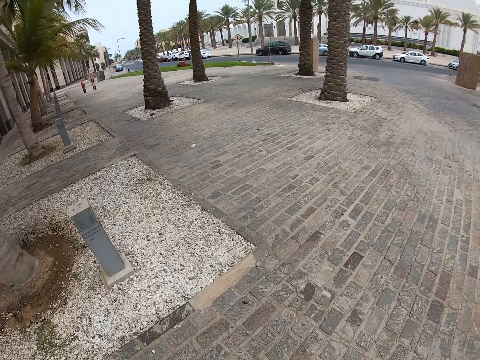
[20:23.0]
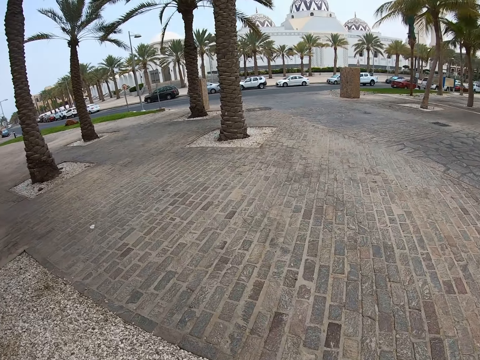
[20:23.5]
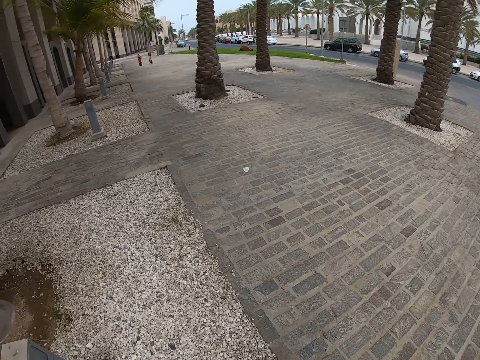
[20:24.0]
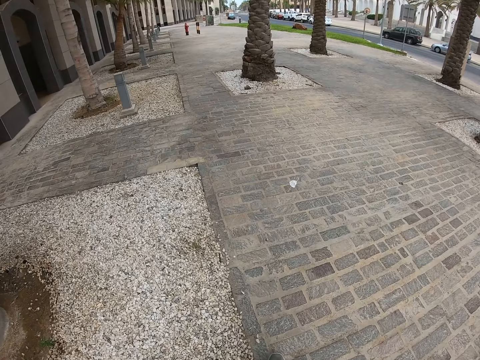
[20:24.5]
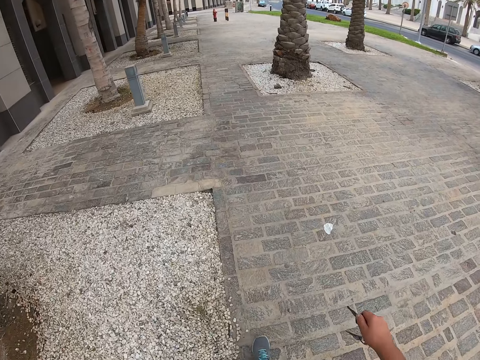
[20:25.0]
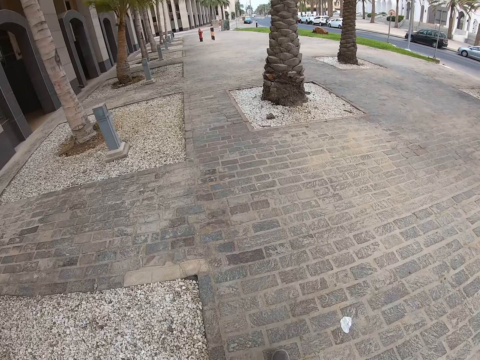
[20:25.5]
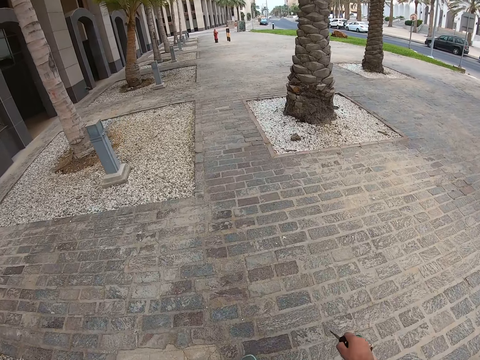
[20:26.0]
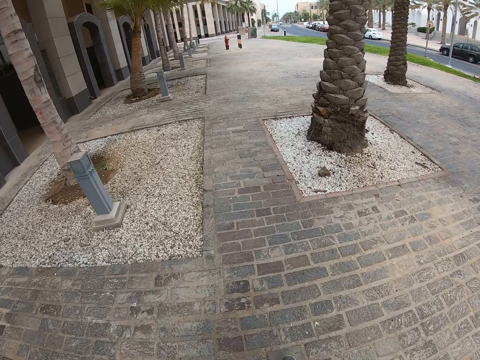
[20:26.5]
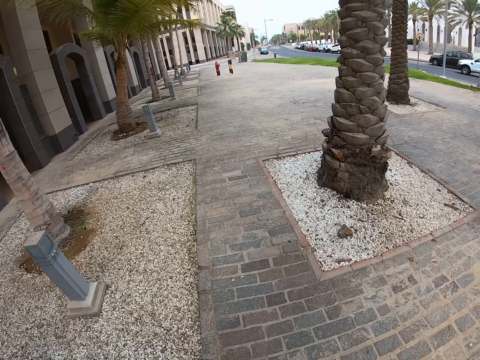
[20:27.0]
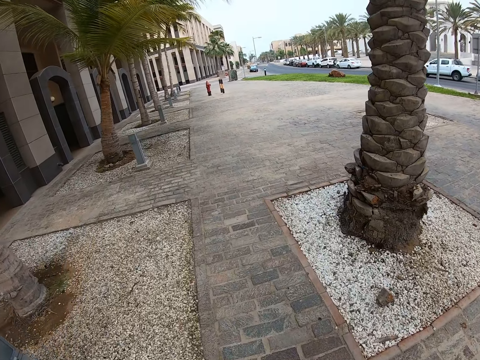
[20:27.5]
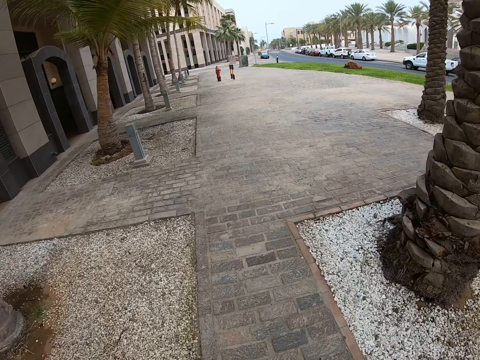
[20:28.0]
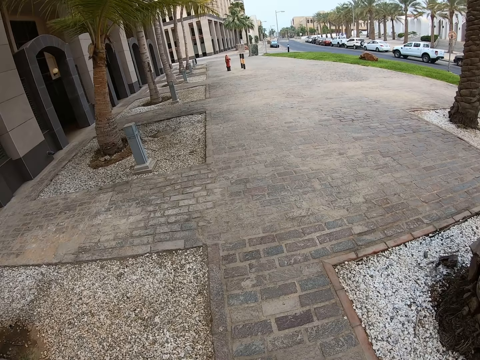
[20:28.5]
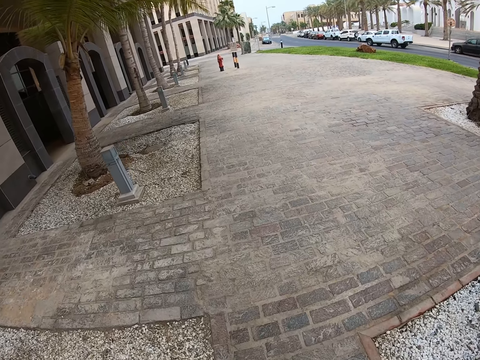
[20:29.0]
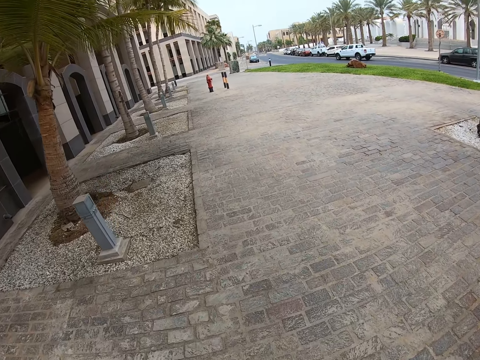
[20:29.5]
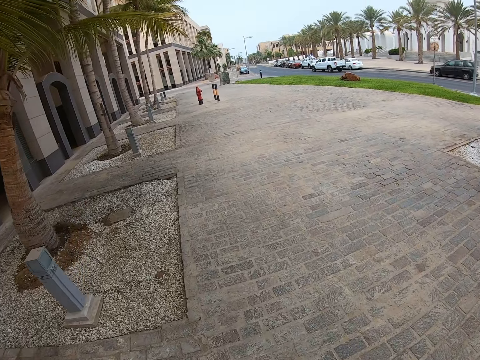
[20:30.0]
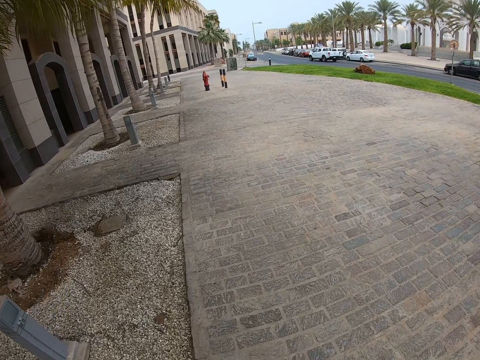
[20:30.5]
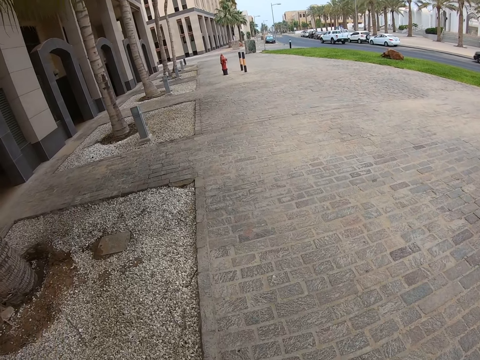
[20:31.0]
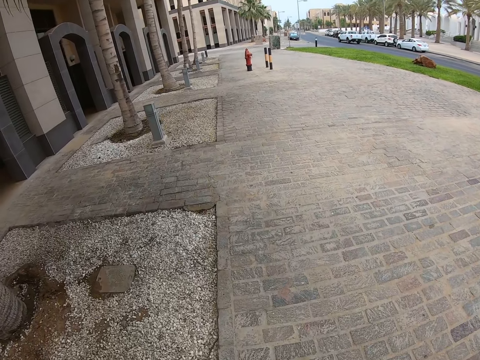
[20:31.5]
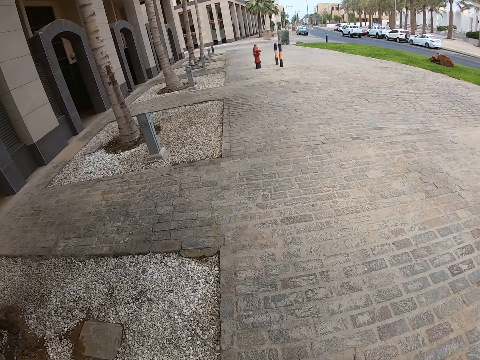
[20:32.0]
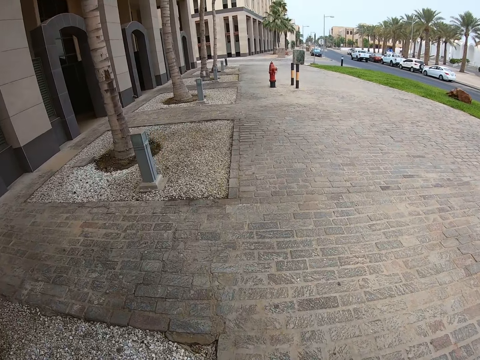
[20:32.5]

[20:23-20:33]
The camera wearer looks around. They swing the right hand with the keys. They walk down the street. They swing the right hand with the keys. They walk down the street.

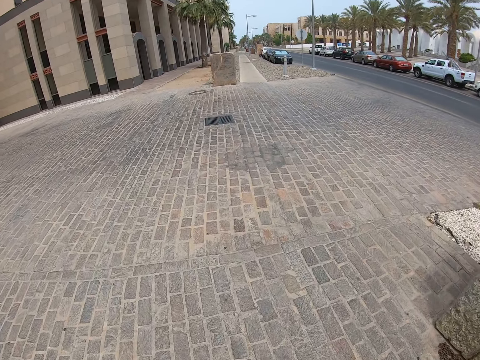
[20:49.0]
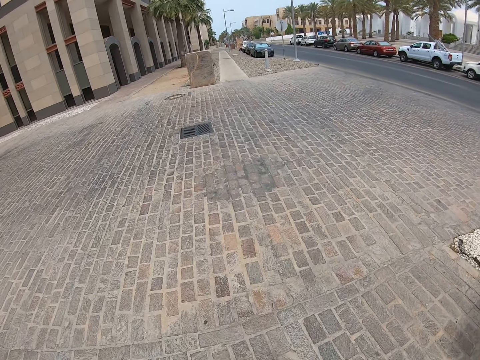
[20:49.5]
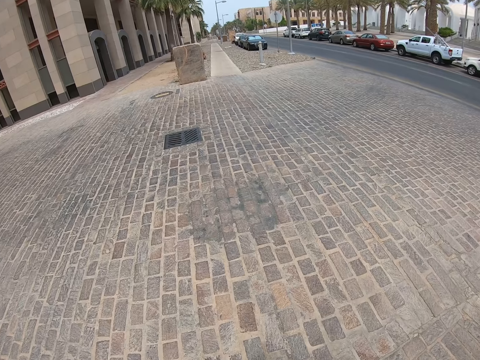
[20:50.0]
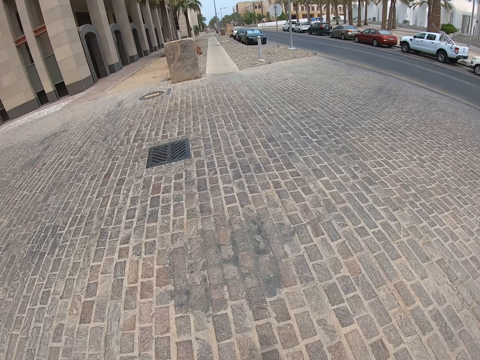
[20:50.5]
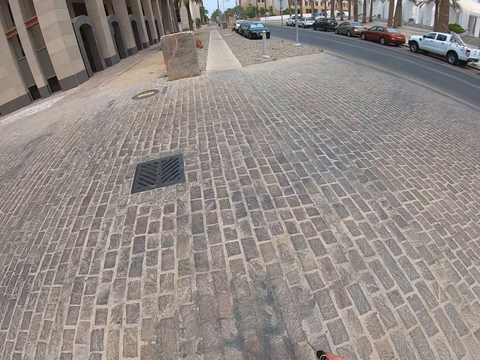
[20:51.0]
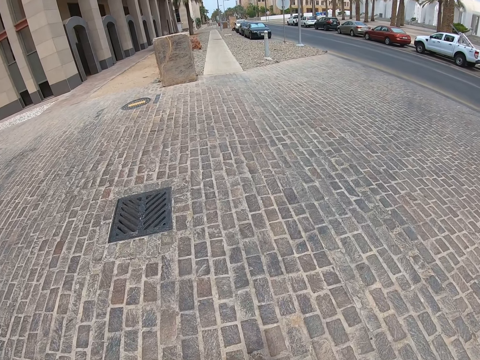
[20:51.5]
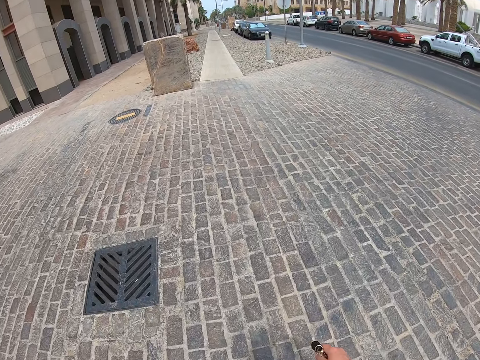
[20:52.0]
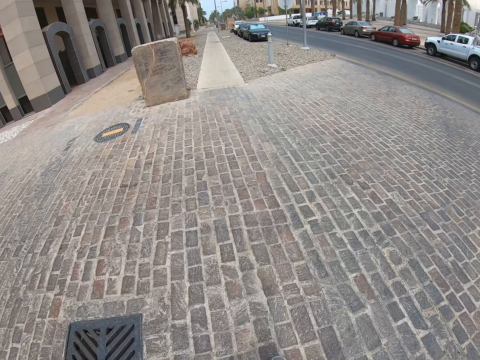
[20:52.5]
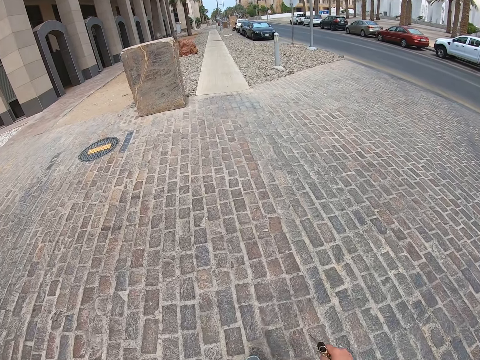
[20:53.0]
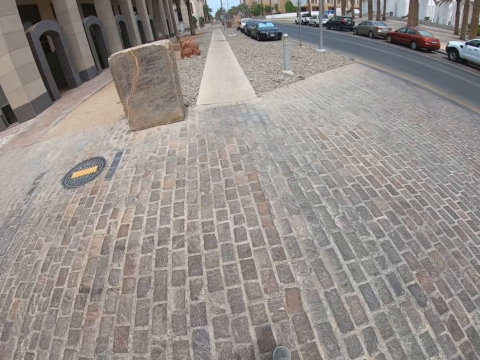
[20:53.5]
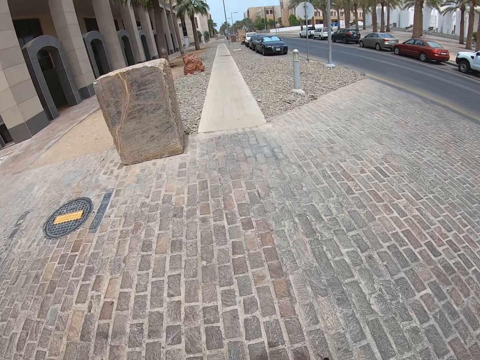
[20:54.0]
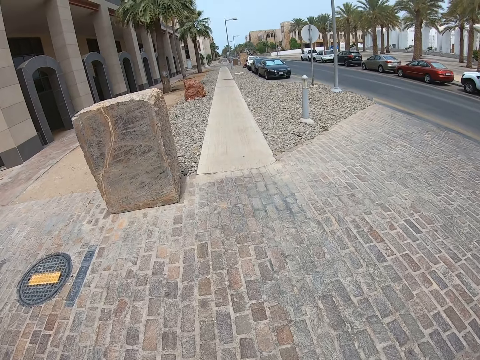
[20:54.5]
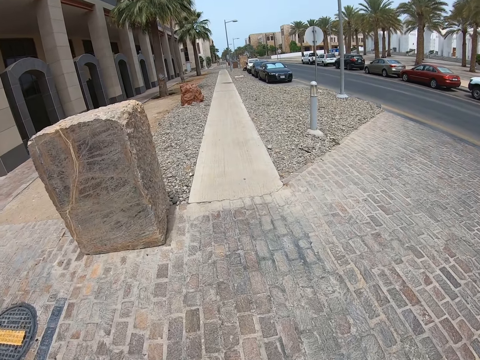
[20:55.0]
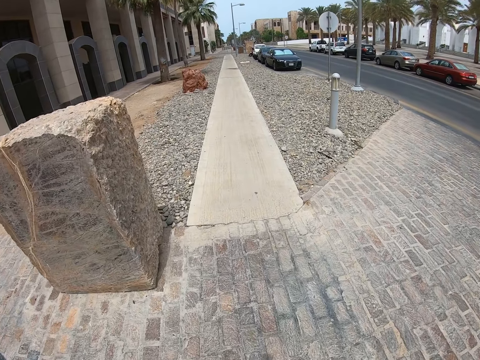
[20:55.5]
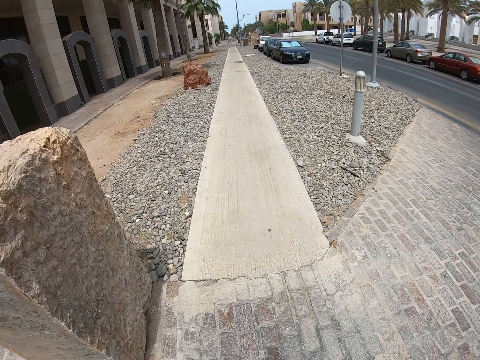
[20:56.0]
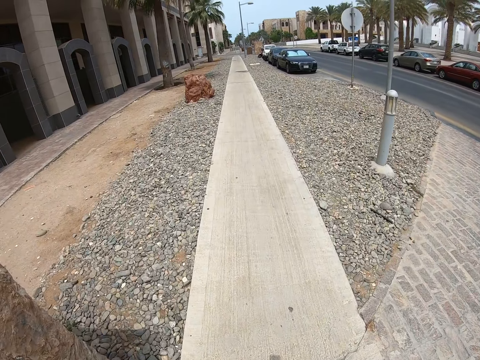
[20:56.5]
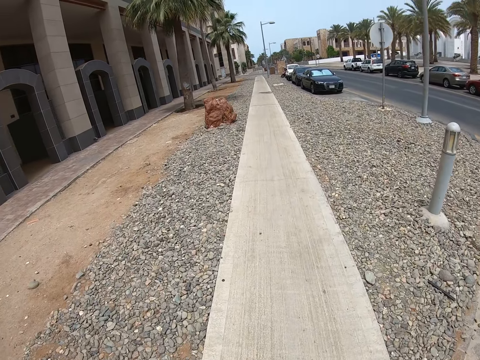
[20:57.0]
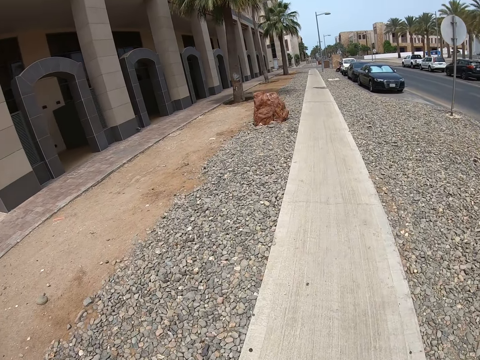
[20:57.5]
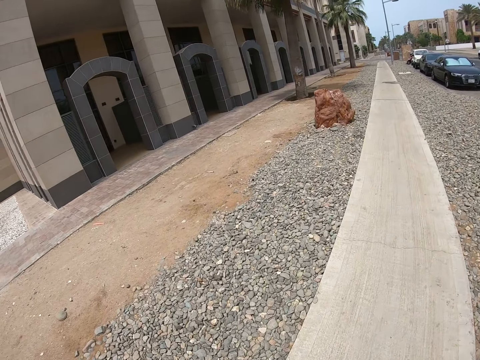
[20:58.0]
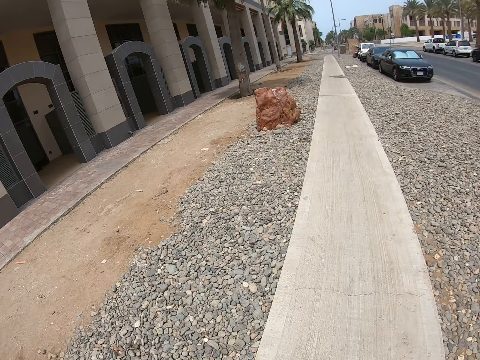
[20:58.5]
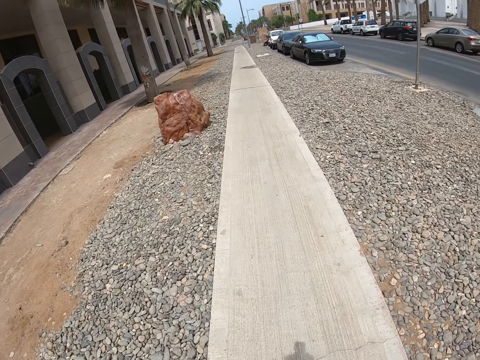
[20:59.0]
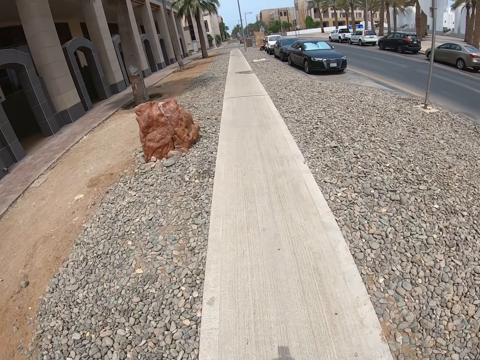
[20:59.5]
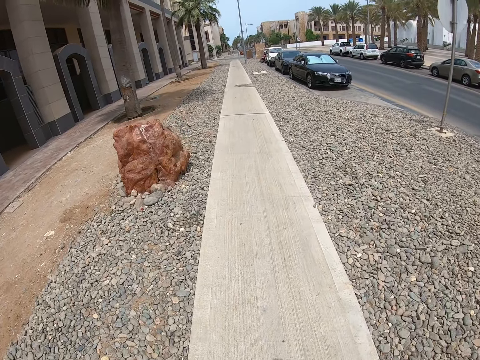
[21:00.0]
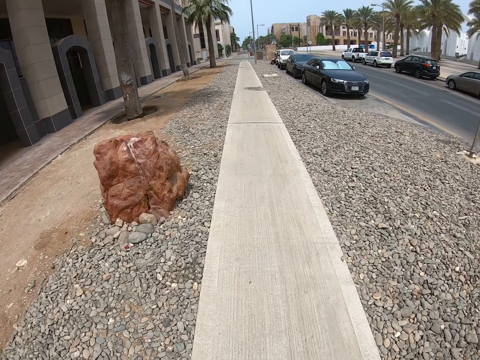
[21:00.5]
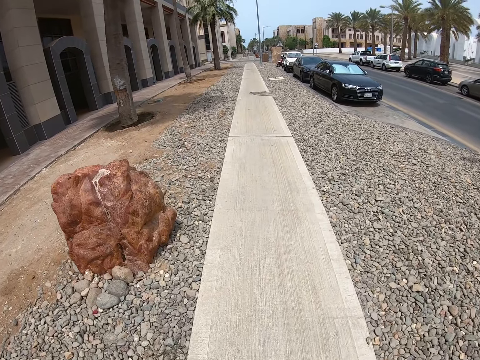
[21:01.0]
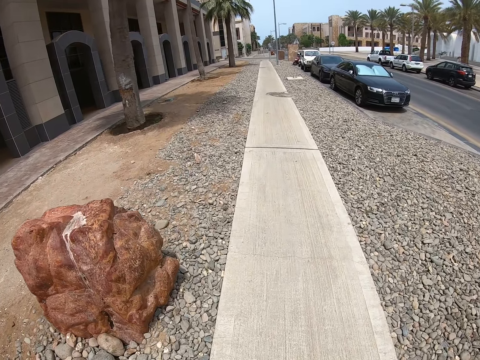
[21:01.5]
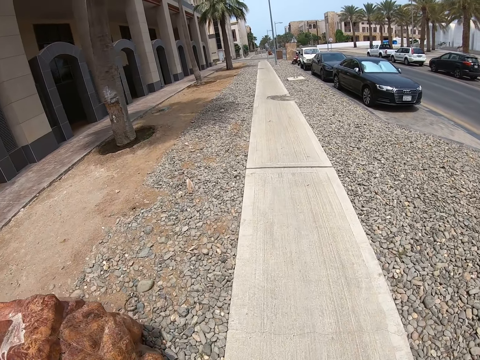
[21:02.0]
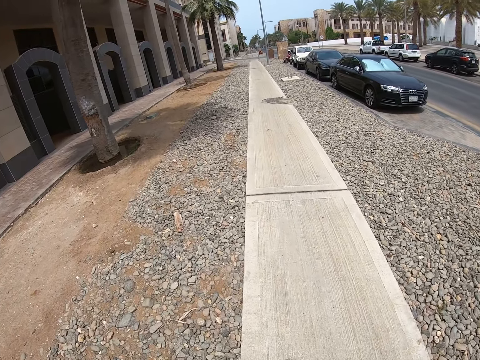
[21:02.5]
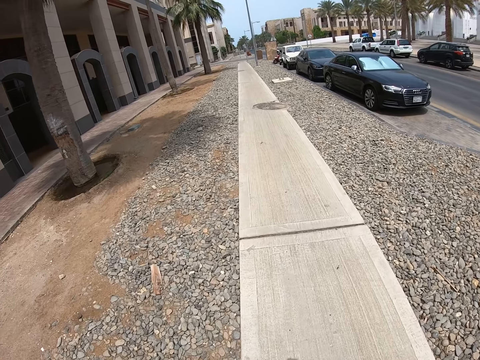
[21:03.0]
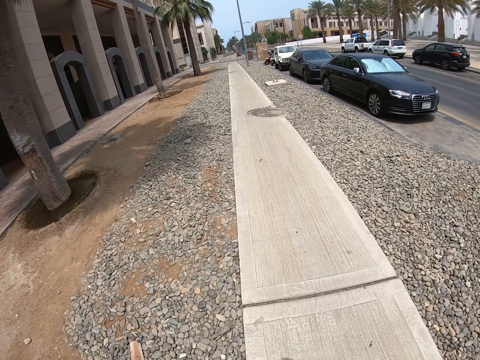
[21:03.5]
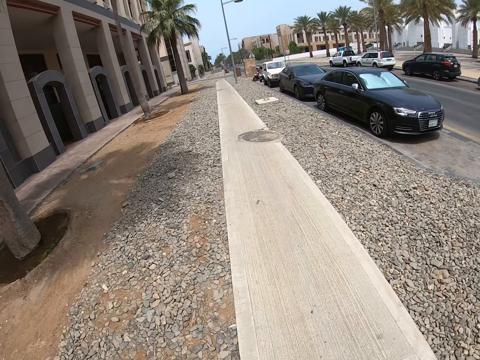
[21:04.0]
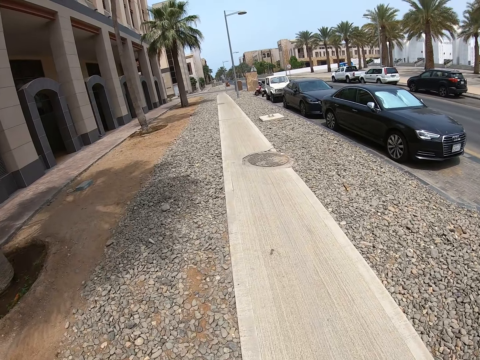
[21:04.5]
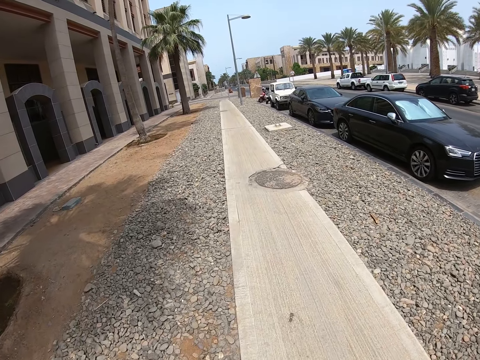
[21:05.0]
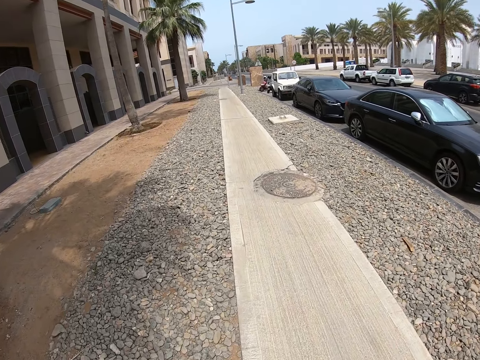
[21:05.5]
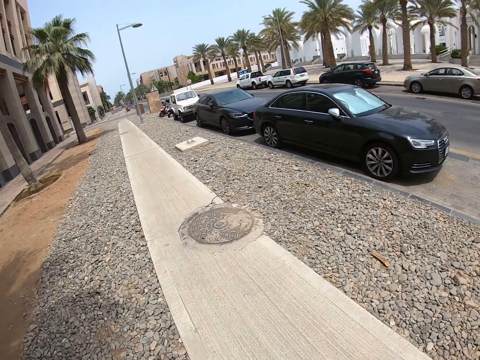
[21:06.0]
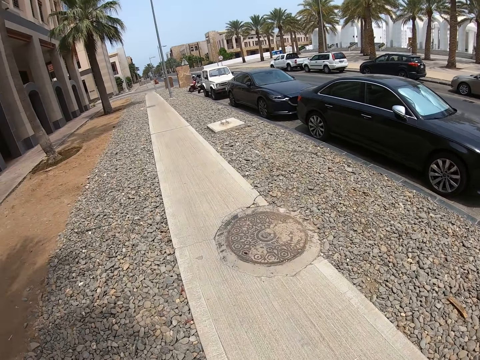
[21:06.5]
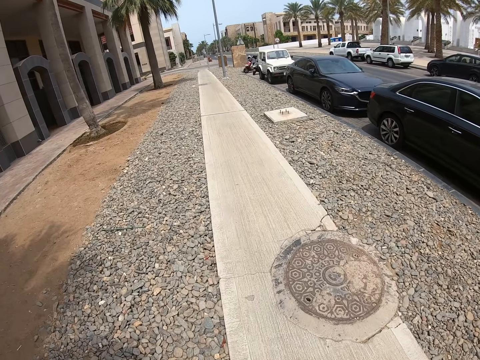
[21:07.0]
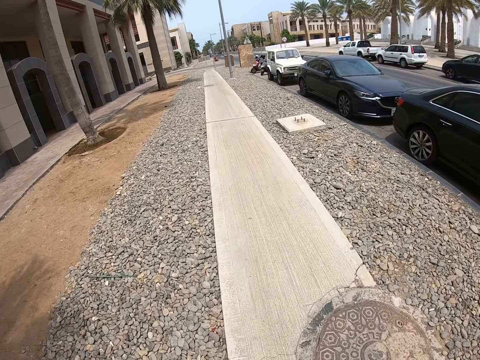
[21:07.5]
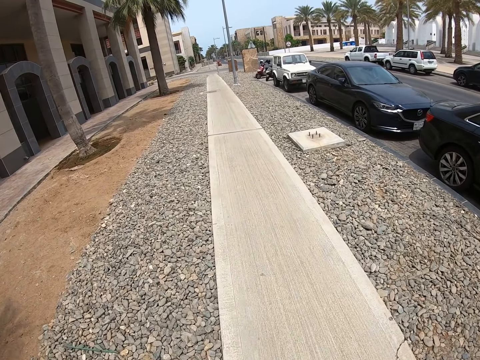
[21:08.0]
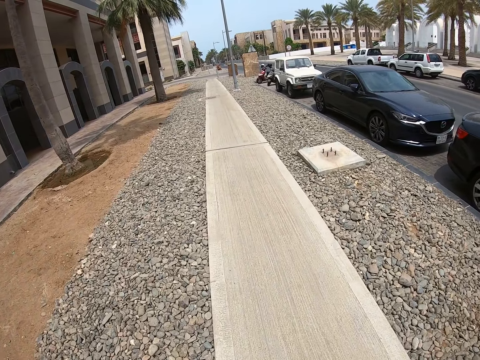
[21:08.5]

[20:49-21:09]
The camera wearer swings the right hand with the keys. They walk down the street. They swing the right hand with the keys. They walk down the street. They swing the right hand with the keys. They walk down the street. They walk along the sidewalk.
